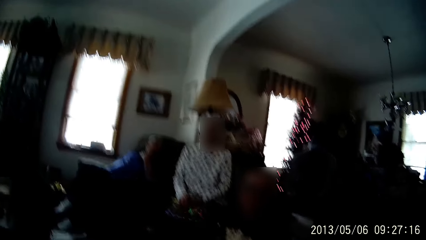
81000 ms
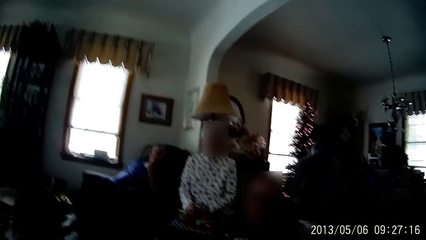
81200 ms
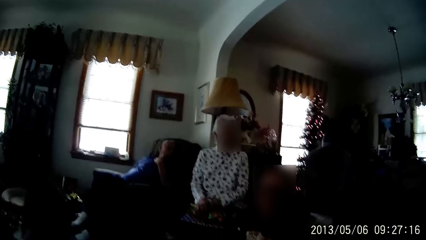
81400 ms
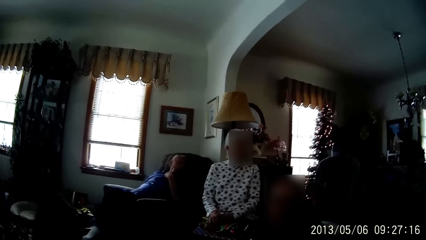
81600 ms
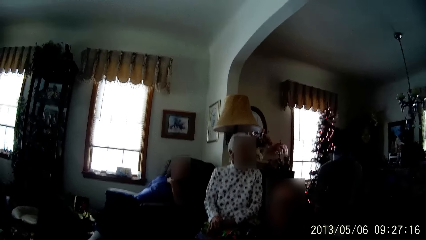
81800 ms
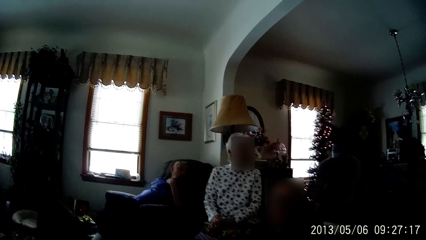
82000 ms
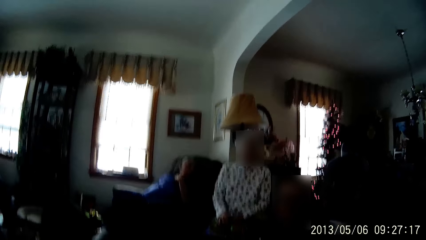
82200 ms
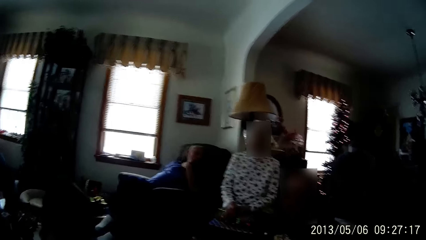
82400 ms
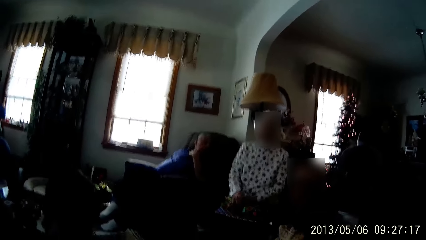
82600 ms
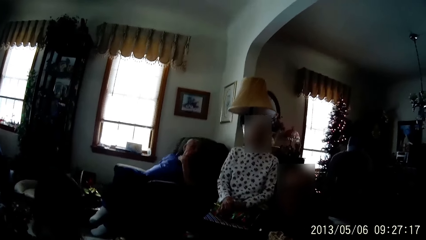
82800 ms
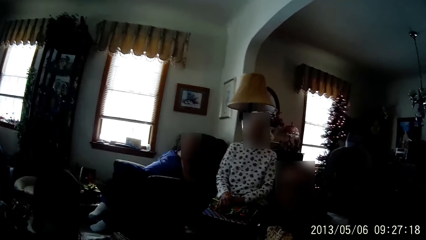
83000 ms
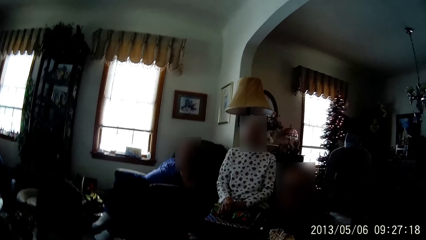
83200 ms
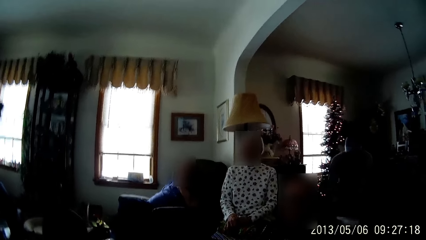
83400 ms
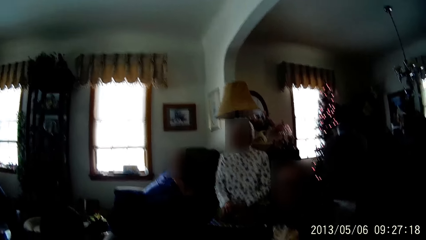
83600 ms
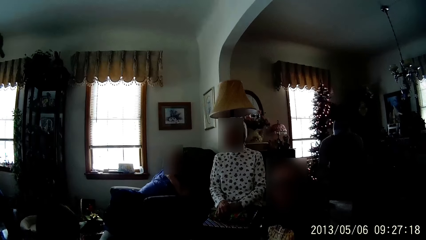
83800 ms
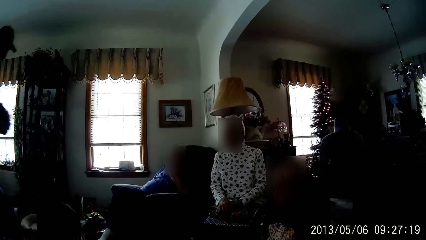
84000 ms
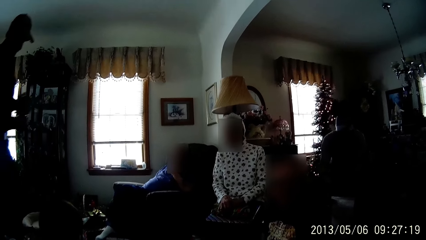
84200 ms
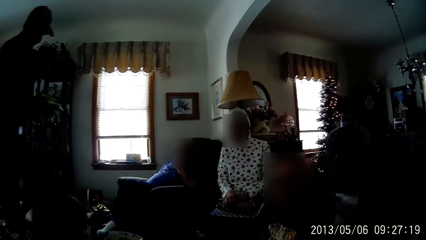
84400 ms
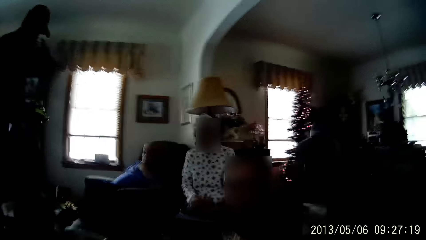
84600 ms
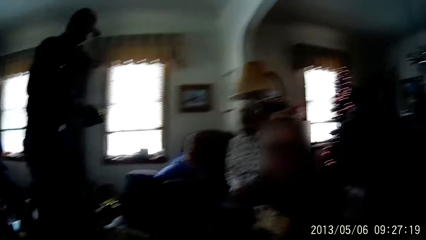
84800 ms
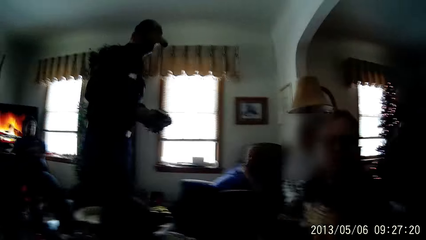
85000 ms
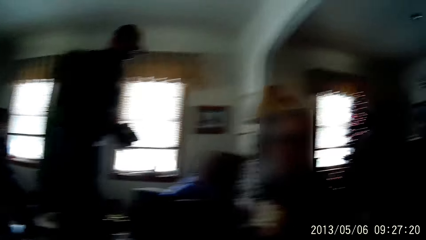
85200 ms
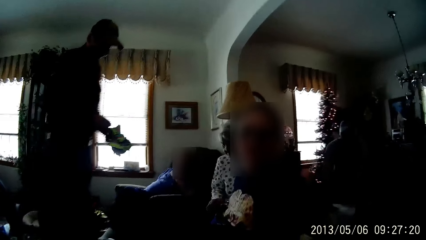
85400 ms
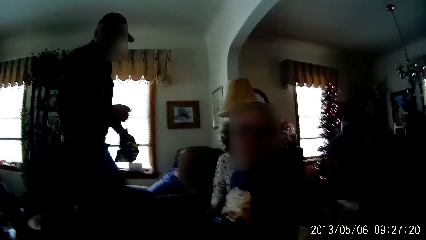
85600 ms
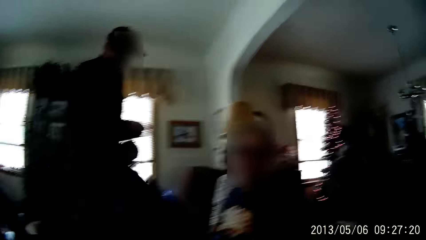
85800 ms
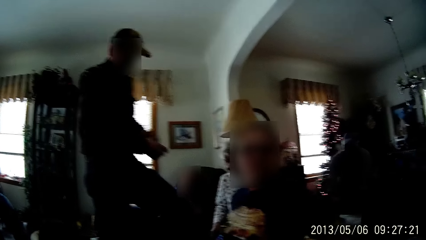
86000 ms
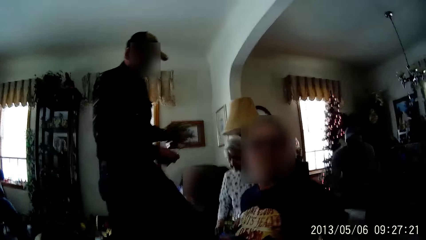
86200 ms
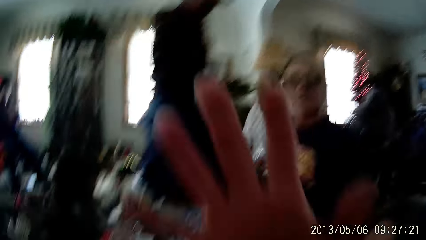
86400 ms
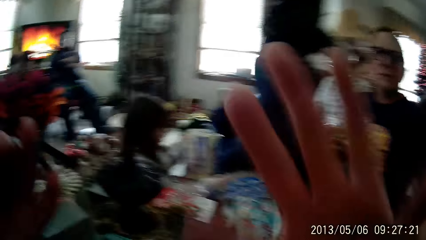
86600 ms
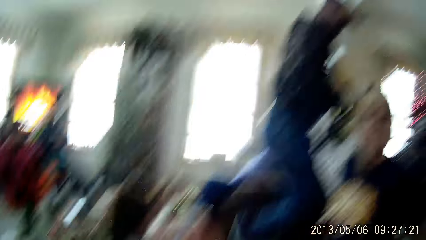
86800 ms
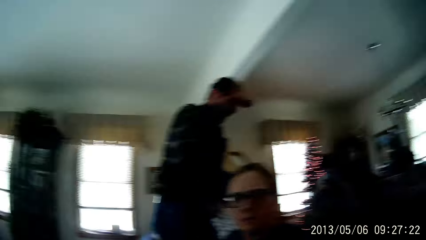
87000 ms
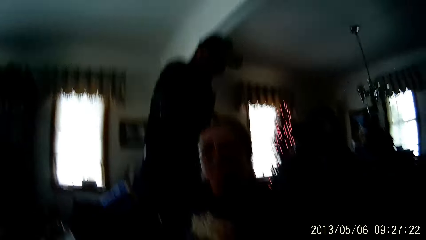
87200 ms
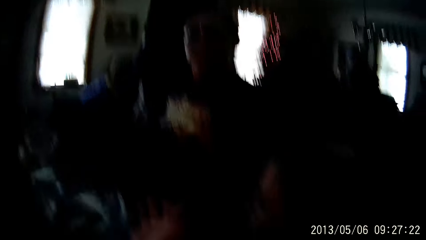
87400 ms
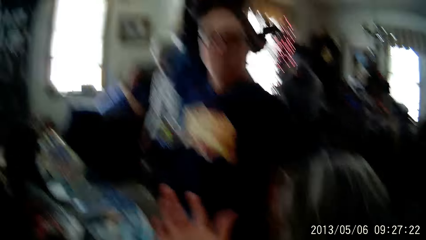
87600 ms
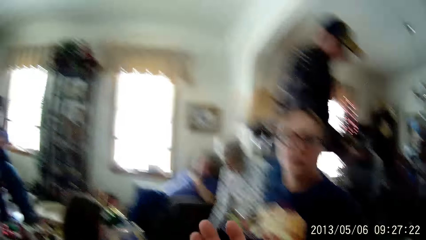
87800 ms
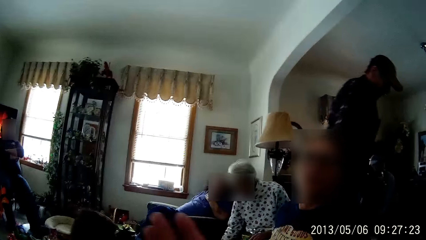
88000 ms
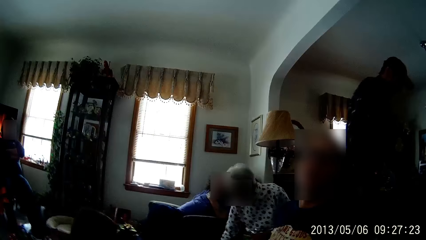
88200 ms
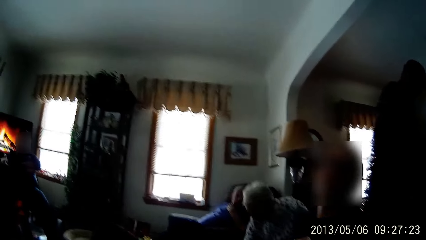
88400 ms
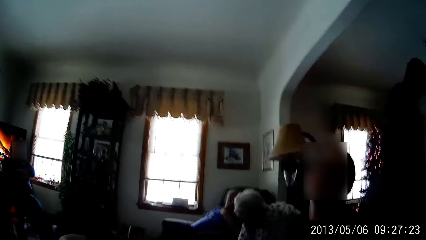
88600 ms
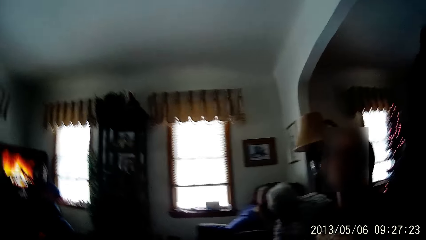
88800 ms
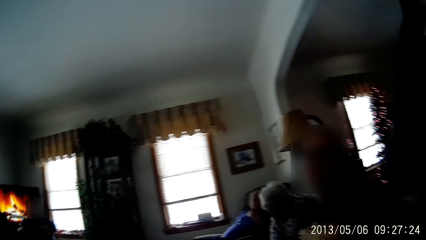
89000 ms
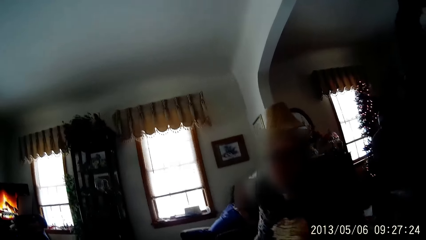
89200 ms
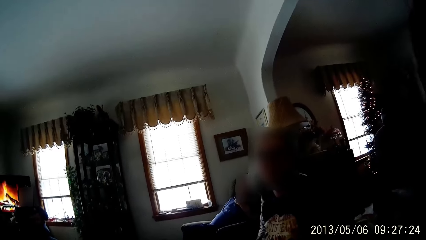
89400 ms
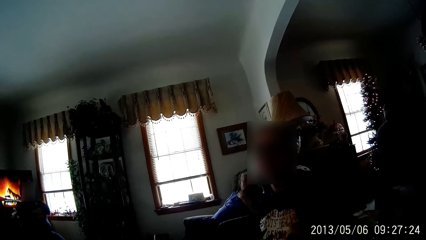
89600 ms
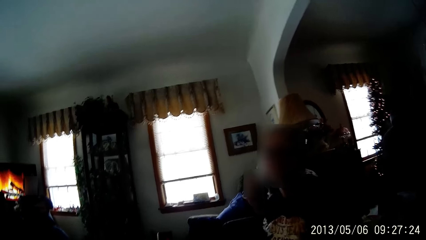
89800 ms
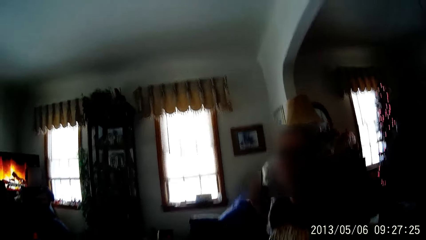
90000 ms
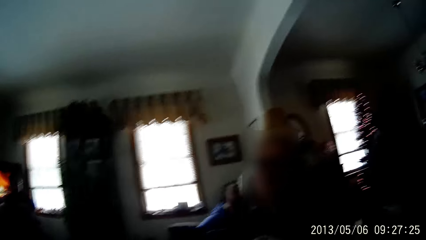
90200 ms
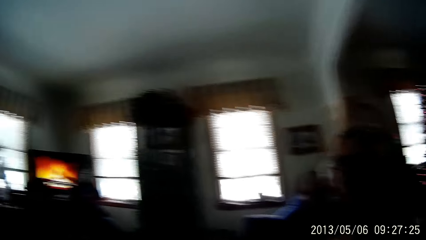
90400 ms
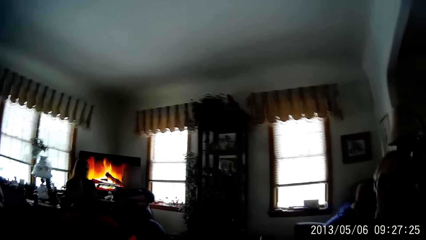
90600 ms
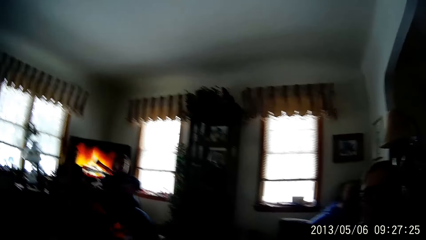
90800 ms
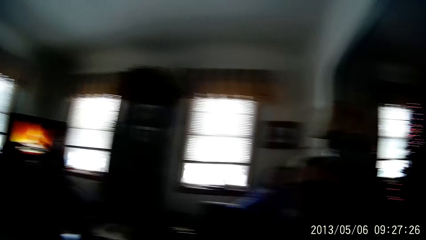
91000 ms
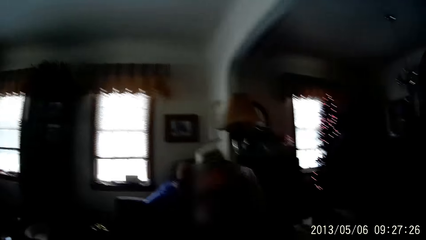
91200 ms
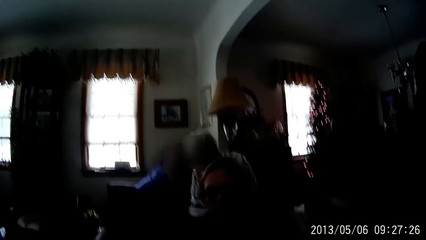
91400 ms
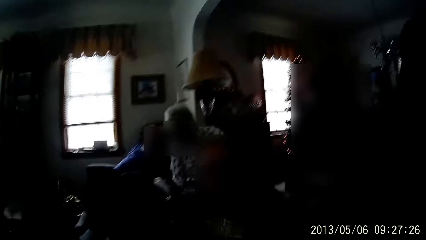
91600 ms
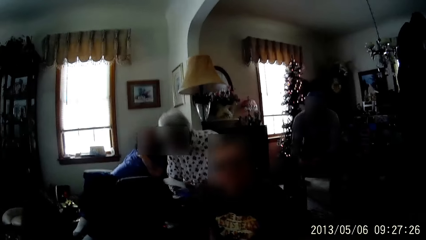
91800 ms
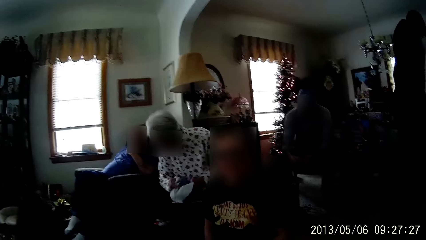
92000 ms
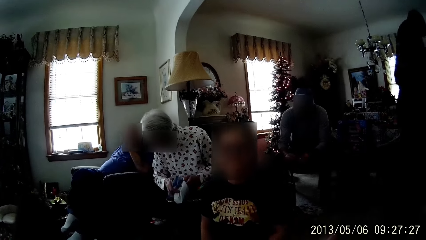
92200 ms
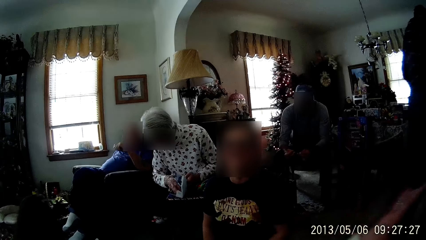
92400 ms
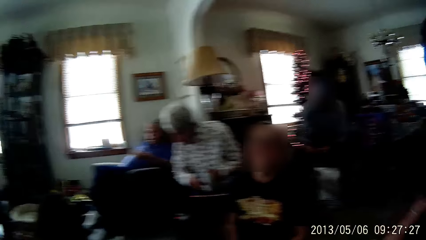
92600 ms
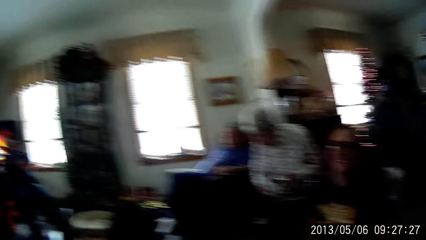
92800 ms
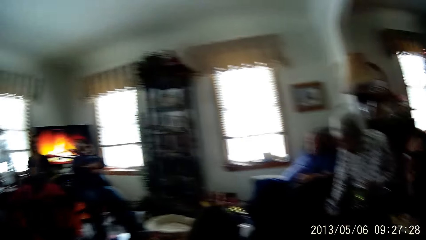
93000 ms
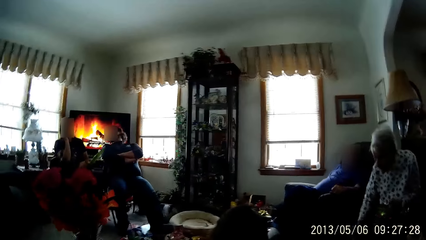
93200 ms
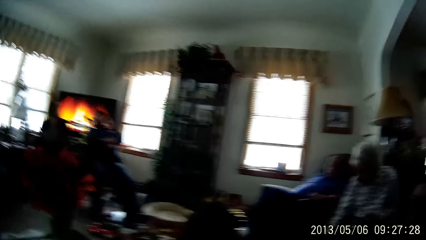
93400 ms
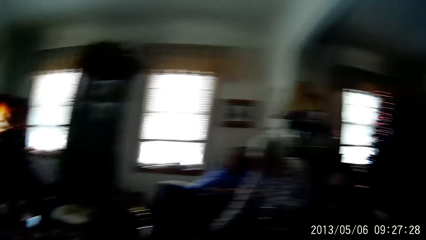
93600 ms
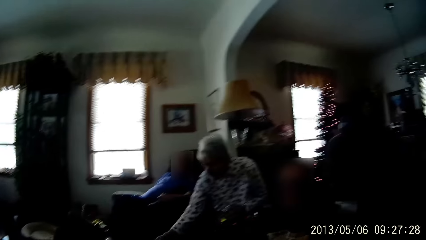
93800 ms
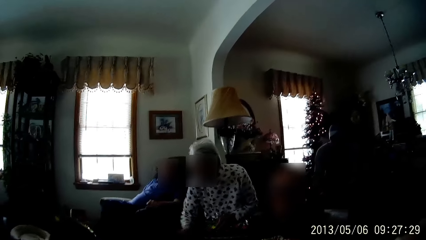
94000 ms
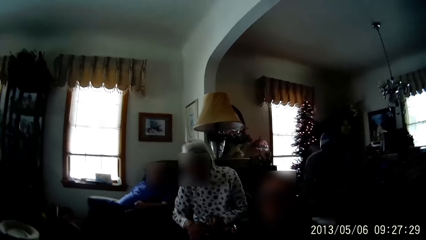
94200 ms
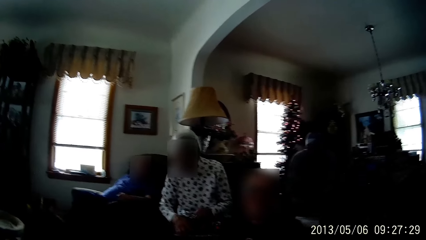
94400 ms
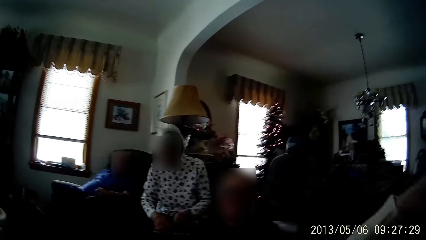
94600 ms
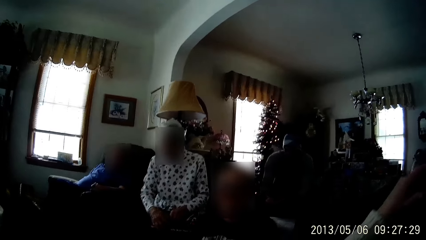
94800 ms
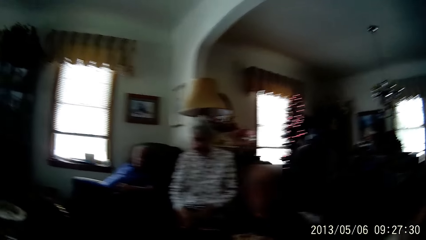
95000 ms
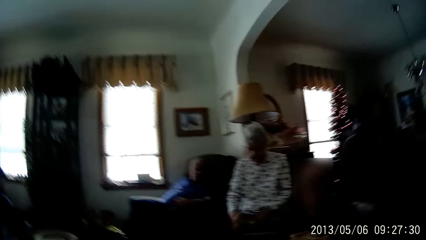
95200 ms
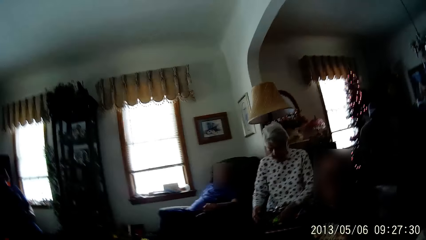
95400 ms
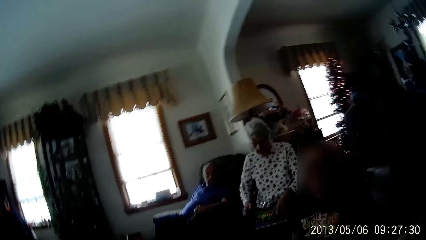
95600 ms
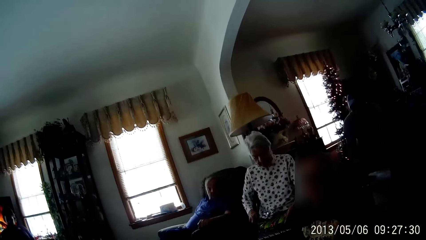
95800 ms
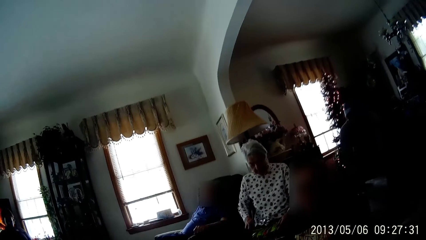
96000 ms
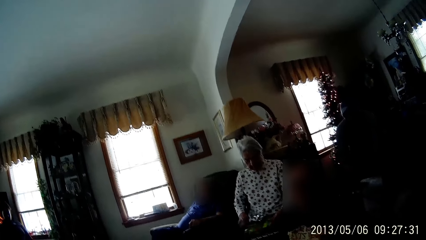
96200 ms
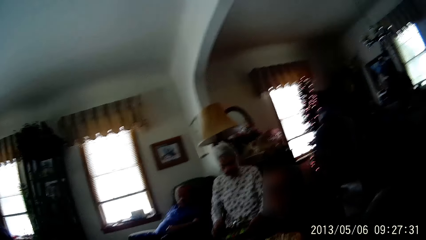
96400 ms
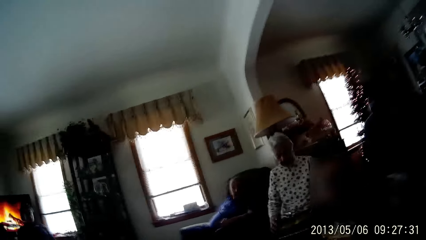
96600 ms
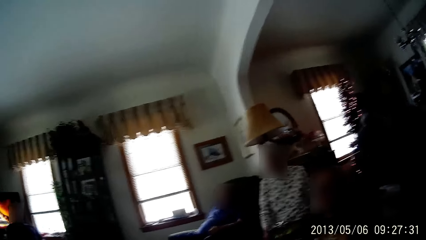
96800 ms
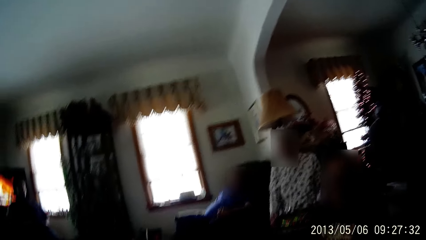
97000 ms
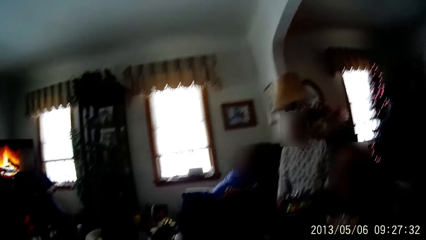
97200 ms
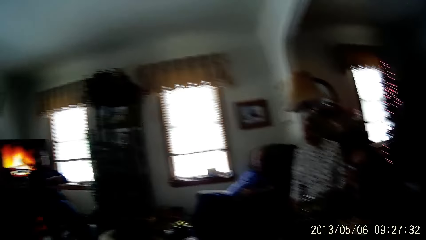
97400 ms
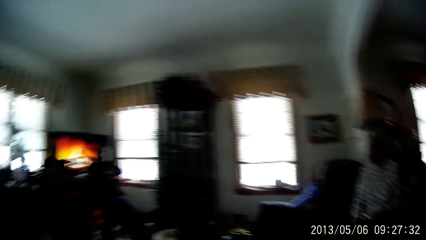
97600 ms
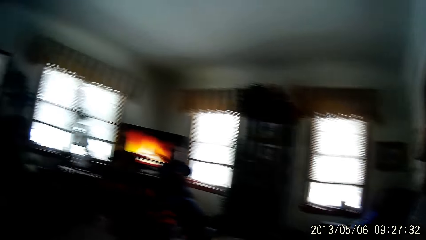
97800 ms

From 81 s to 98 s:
A person walks in the room. A man folds a cable with his hands. The camera wearer interacts with a woman and another woman. Another person lifts a hand. A third woman picks pieces of cloth from the floor with her right hand. The second person converses with the camera wearer. The third woman puts the pieces of cloth on the floor with her right hand.
